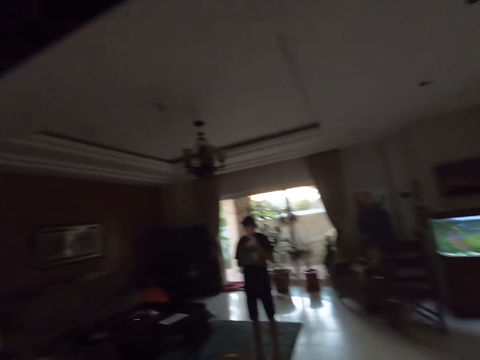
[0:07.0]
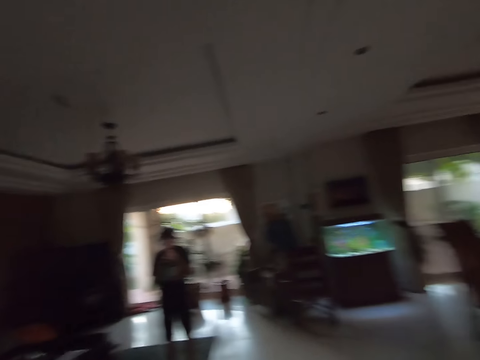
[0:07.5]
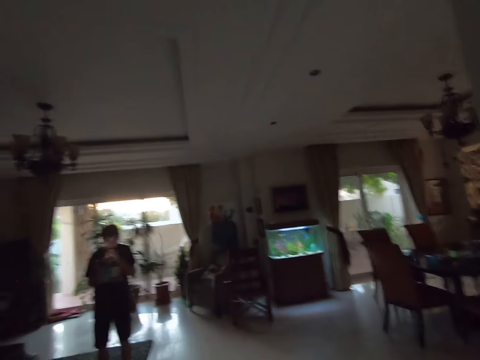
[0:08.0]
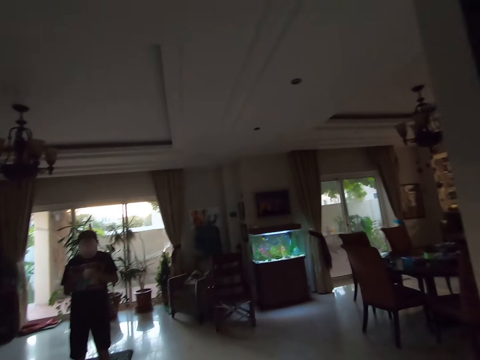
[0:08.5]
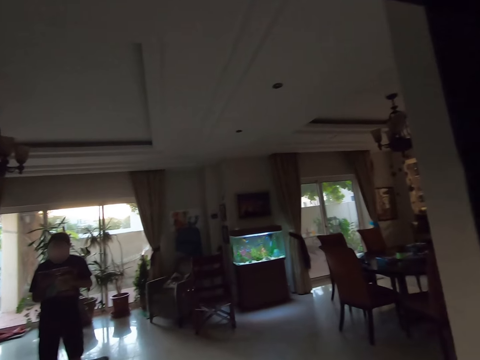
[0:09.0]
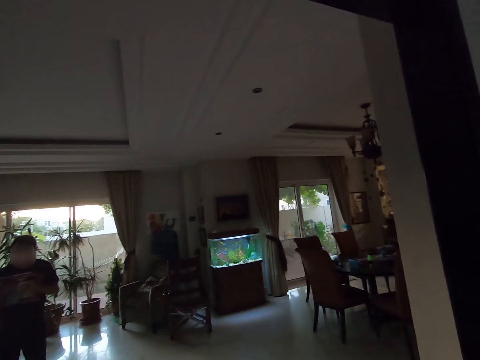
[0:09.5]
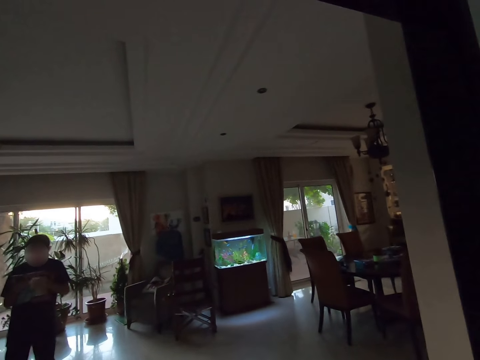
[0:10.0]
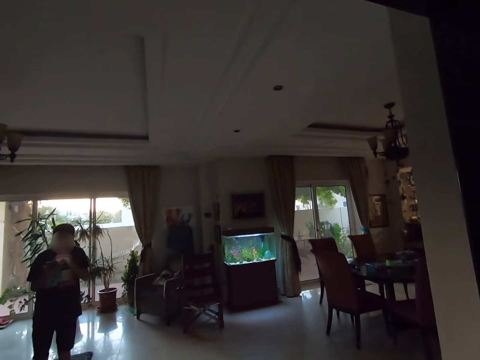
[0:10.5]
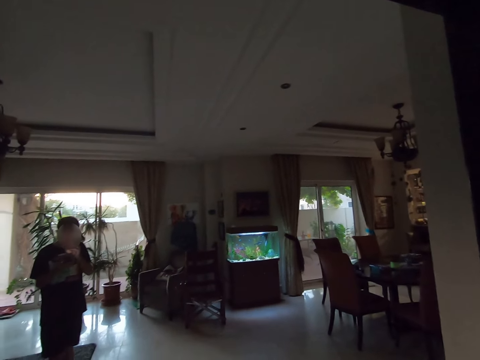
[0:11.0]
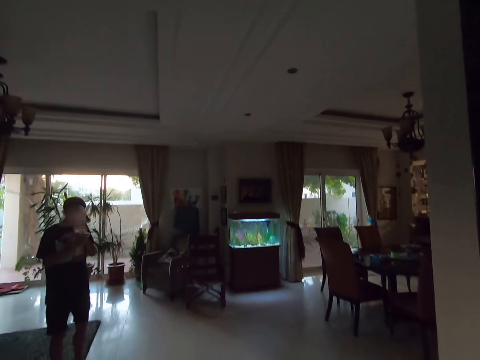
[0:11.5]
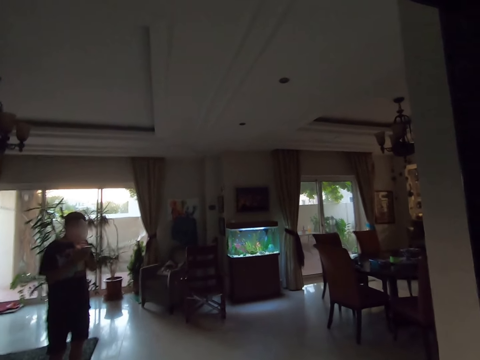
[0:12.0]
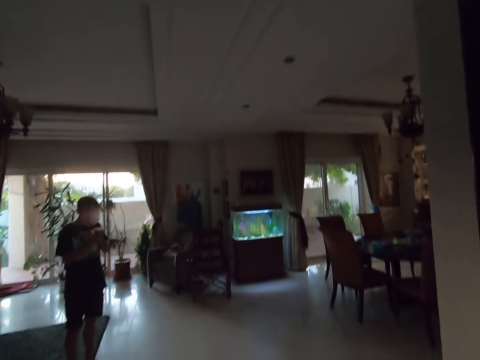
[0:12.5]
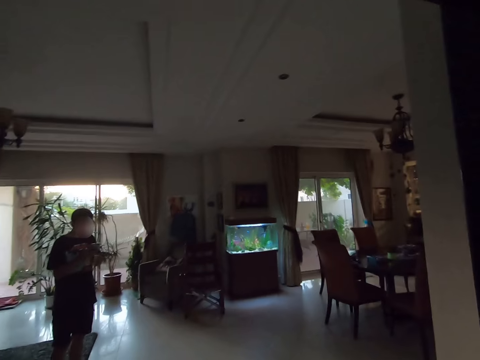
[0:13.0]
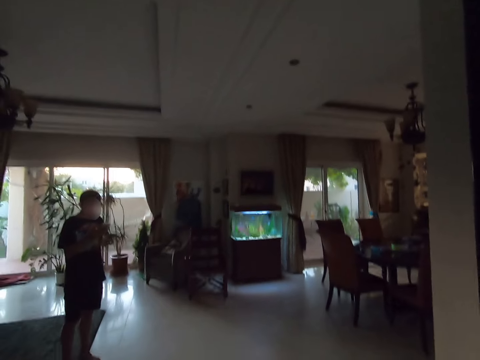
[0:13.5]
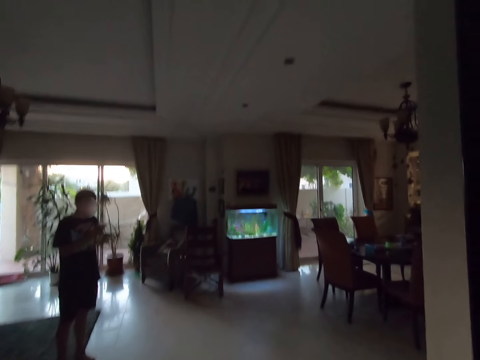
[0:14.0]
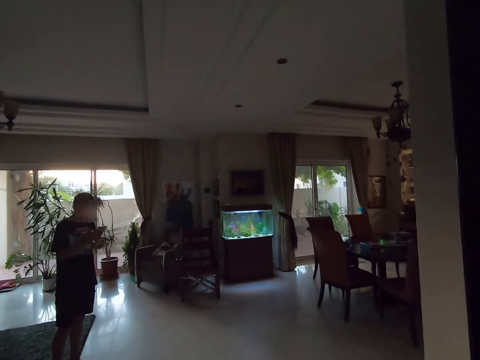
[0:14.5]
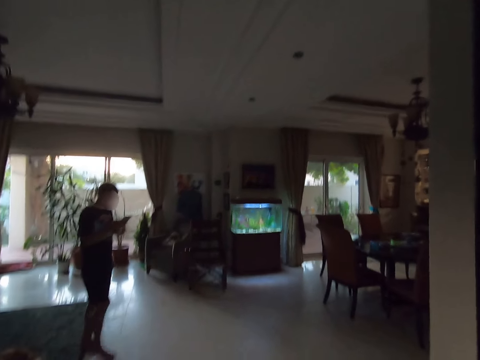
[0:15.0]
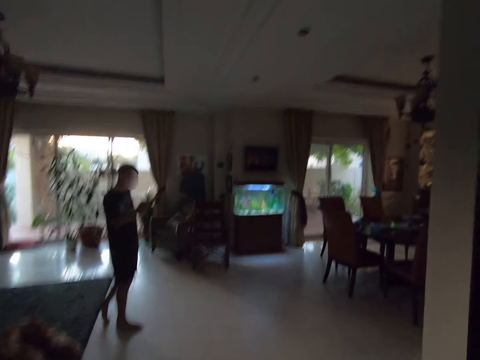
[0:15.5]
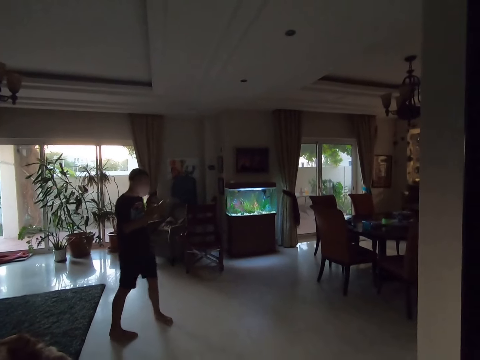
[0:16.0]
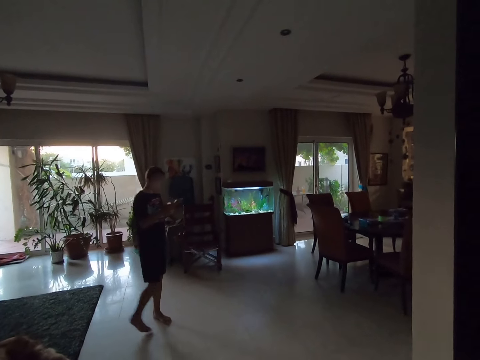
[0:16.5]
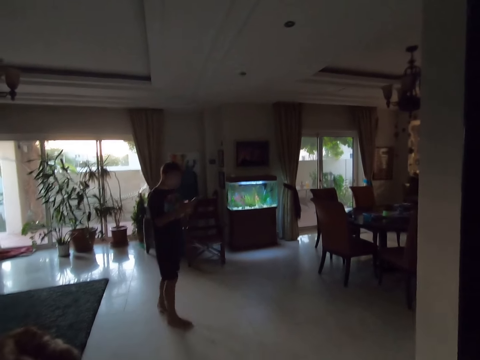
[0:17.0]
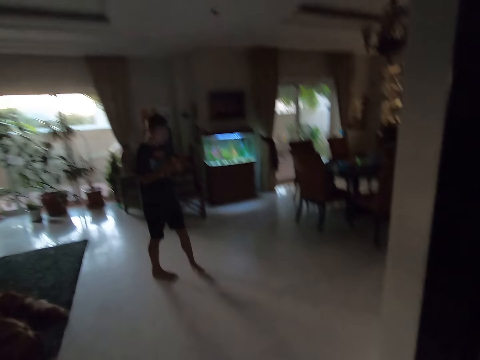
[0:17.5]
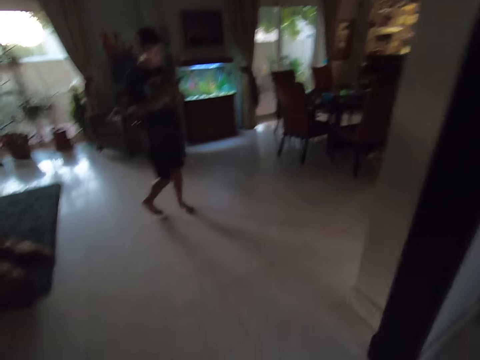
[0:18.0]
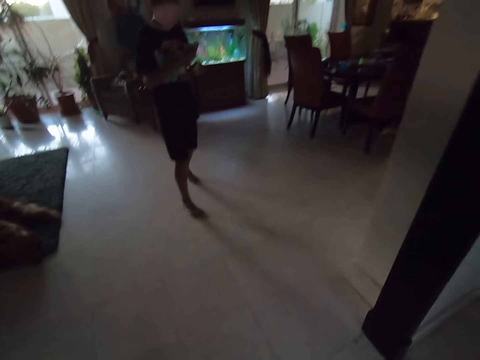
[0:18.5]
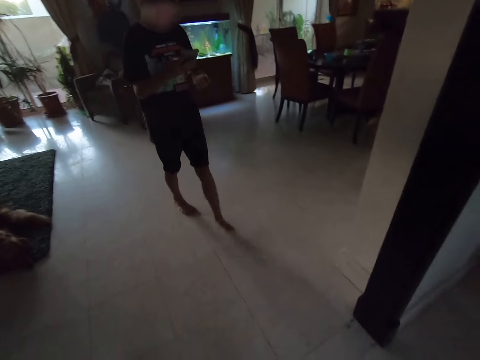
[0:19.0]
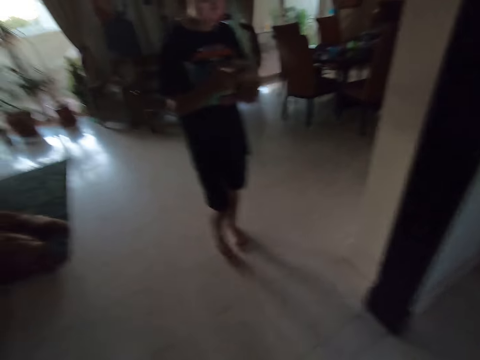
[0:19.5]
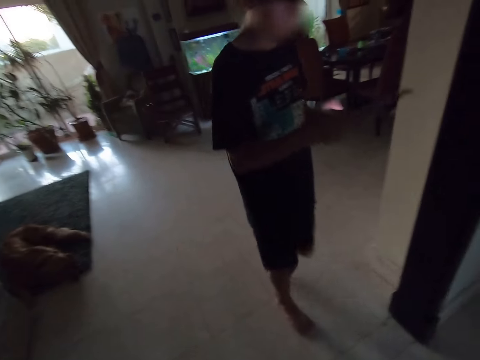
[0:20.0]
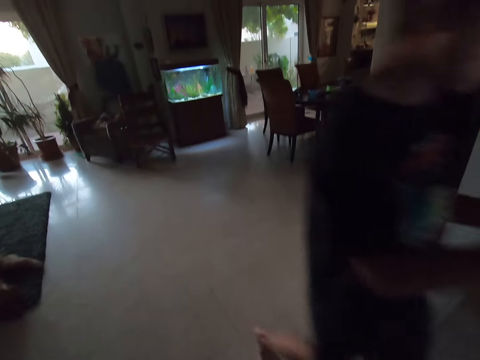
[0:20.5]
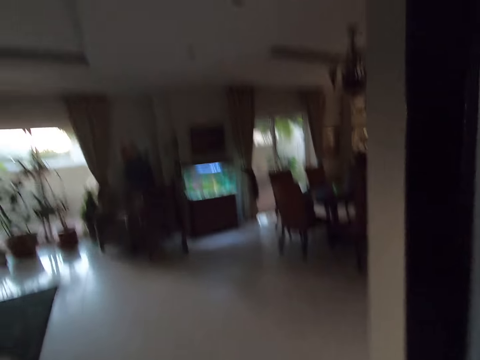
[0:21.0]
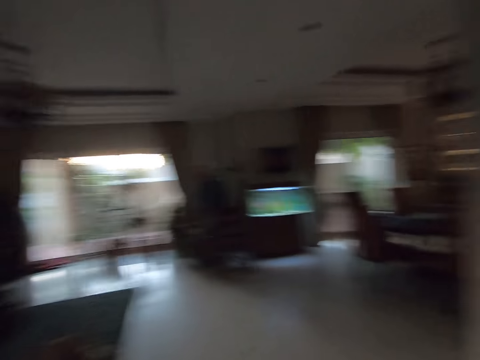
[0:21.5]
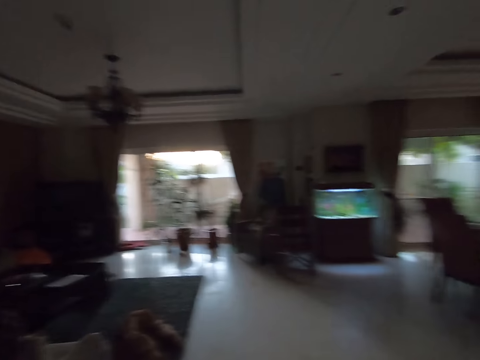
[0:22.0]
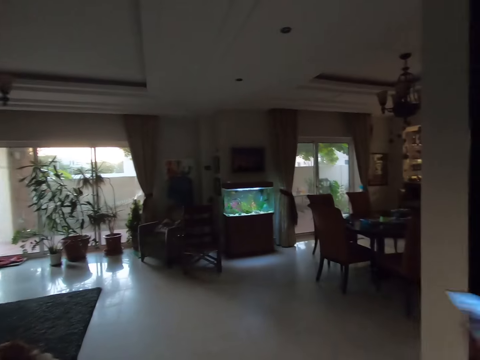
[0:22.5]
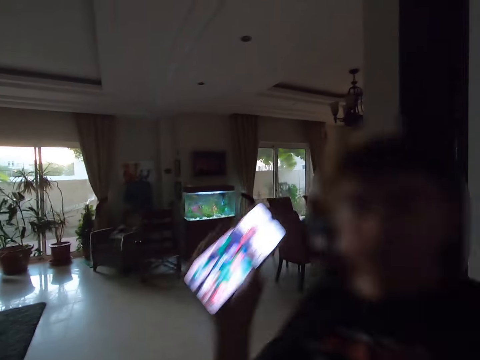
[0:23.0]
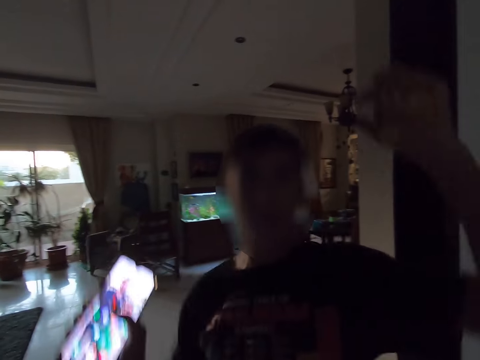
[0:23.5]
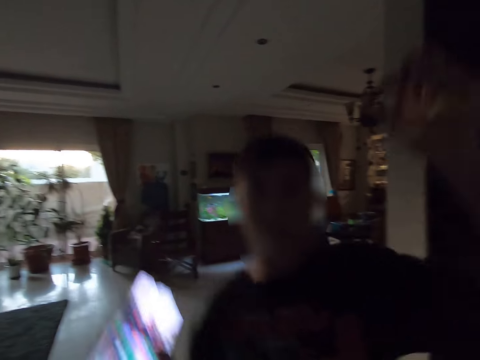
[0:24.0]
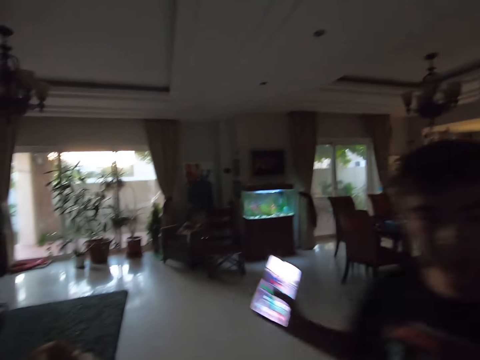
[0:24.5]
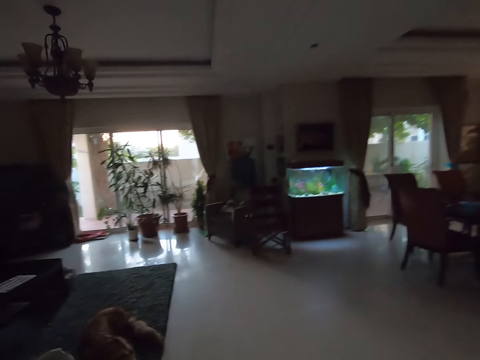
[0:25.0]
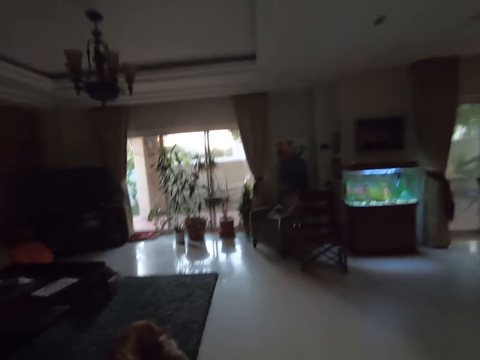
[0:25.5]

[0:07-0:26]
The camera wearer walks around the room. They look at a man. They walk around the room. The man walks around the house. The man uses his phone. The camera wearer looks around the house. They look at the man.

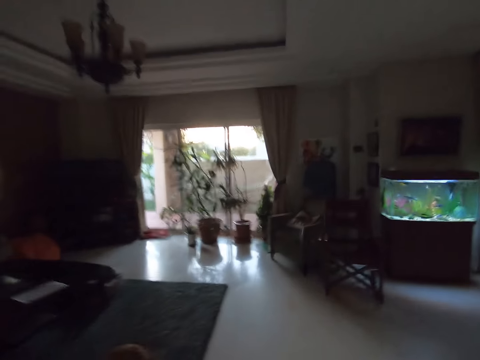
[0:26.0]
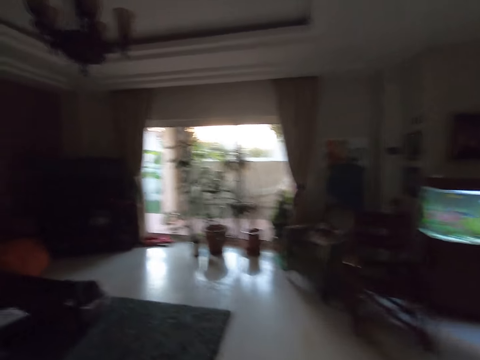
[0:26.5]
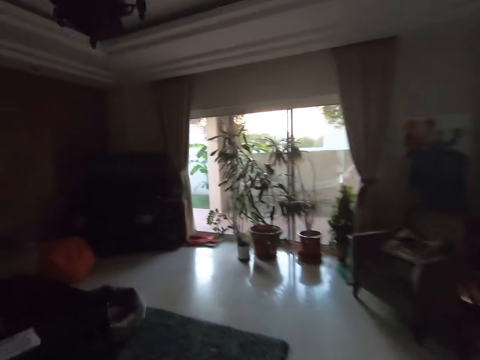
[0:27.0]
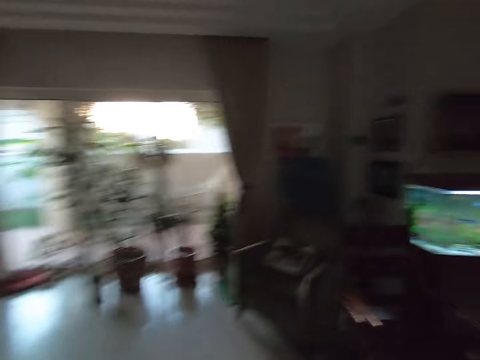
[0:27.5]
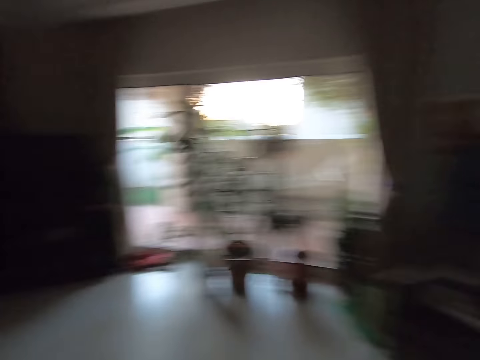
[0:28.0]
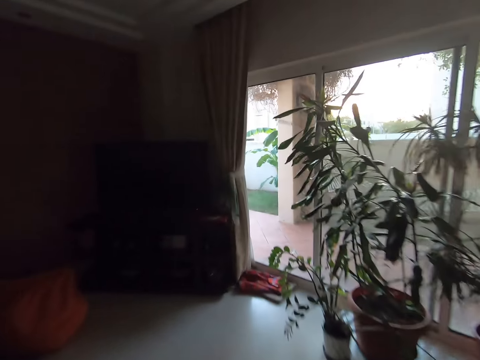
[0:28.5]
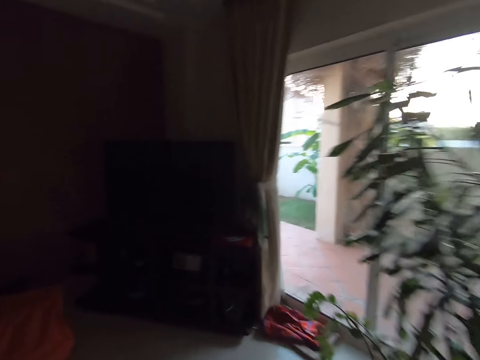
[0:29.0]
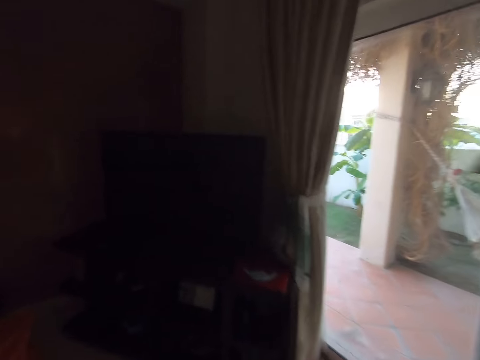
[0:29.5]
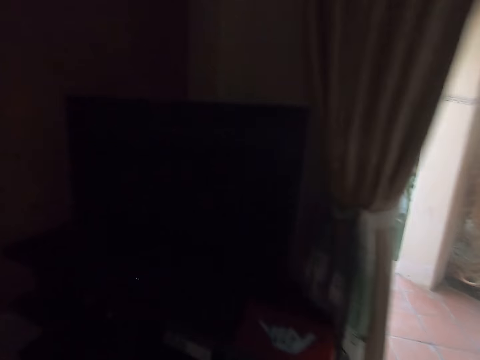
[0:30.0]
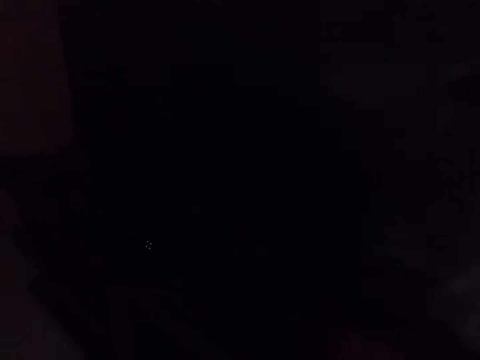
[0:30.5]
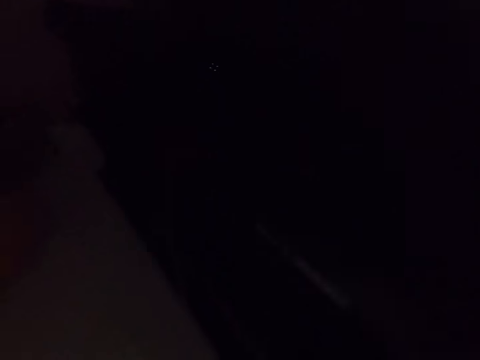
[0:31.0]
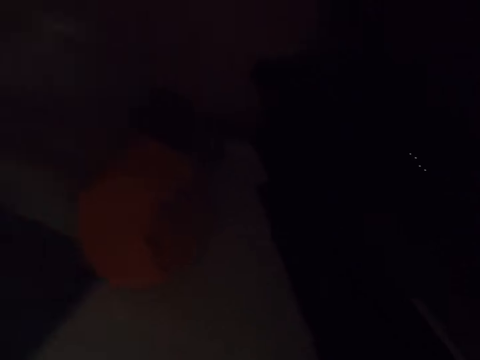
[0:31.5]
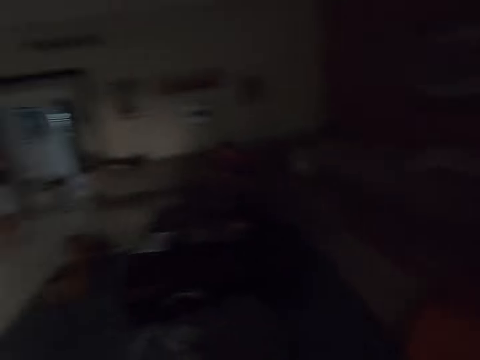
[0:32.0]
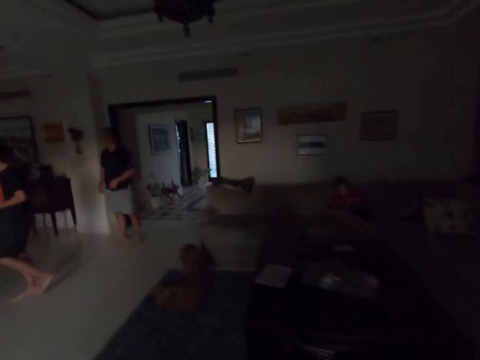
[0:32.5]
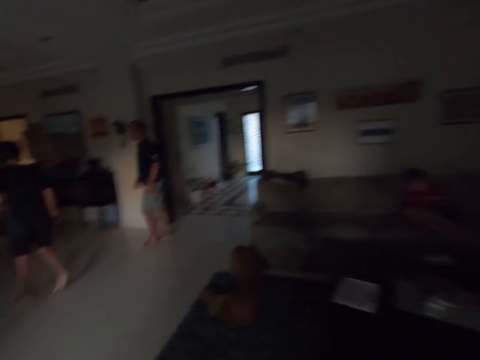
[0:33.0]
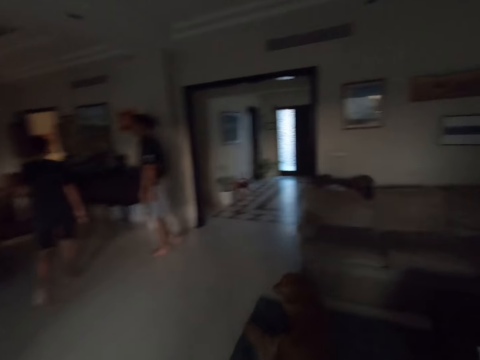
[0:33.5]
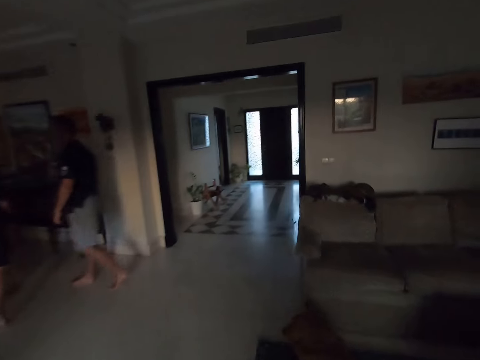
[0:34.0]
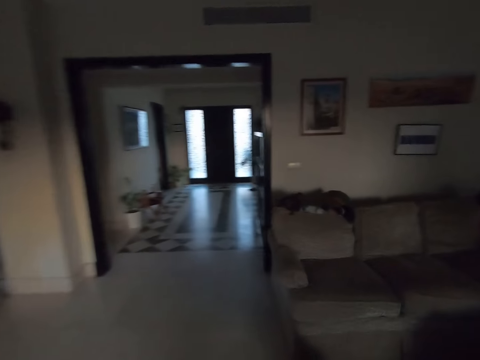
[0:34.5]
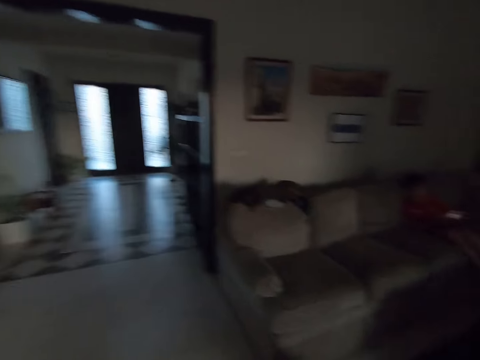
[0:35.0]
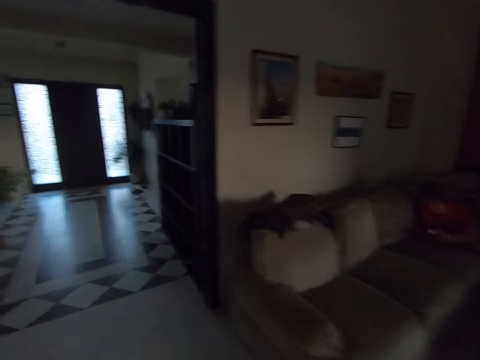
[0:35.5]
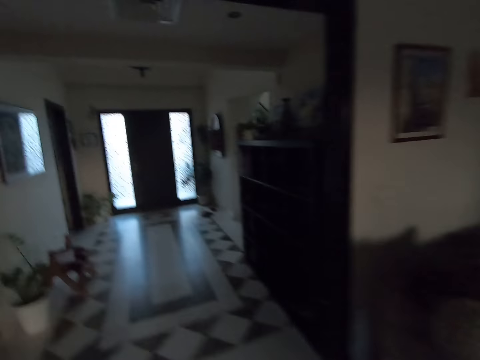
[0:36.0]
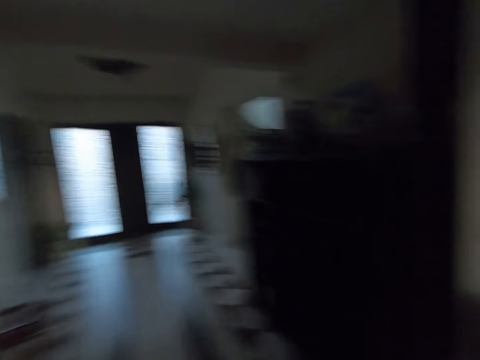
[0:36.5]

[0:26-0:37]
The camera wearer walks around the room. They pick up something. They walk around the house.
